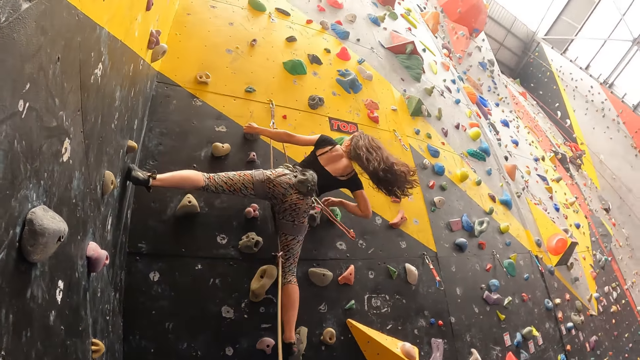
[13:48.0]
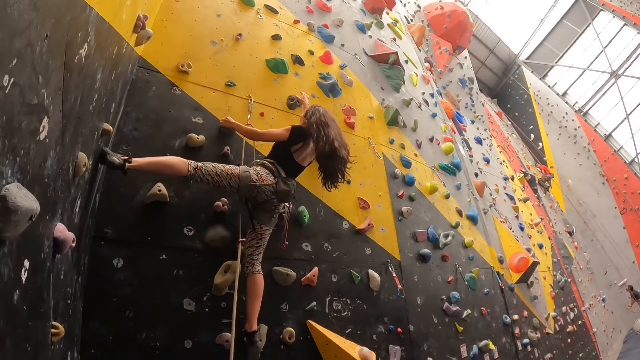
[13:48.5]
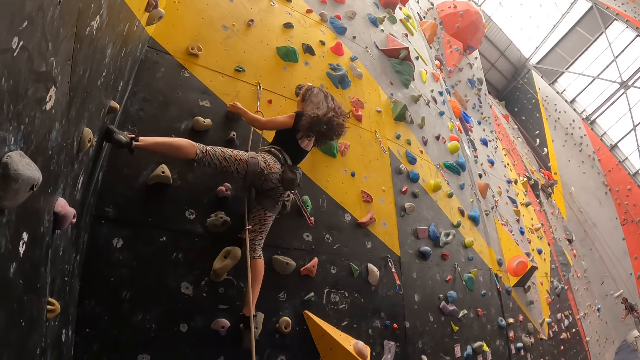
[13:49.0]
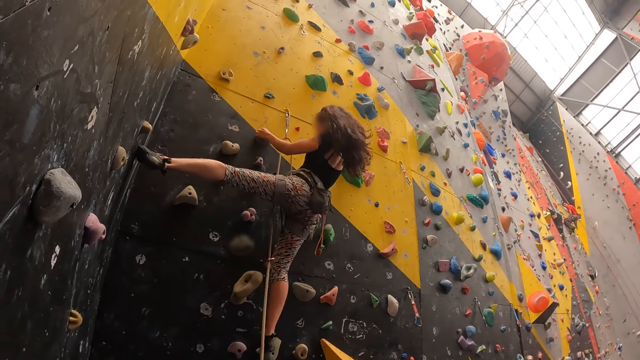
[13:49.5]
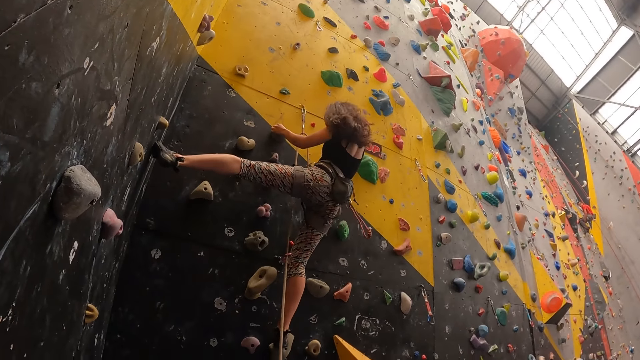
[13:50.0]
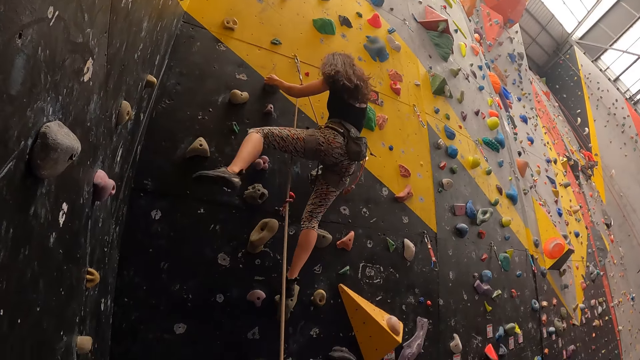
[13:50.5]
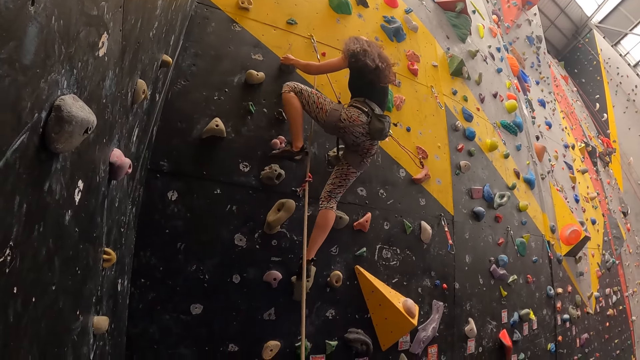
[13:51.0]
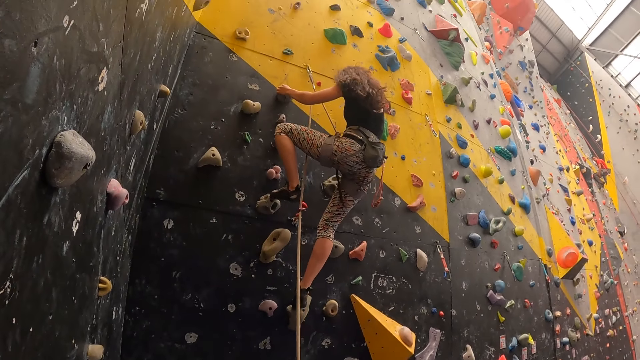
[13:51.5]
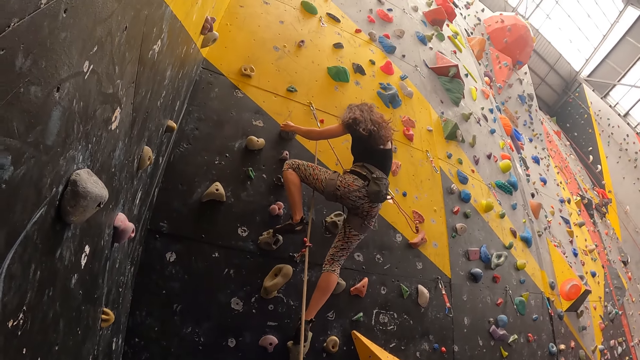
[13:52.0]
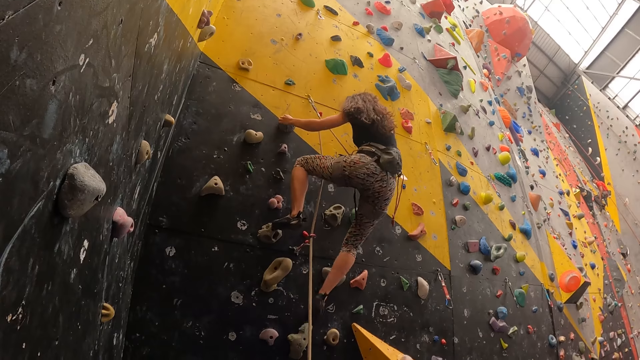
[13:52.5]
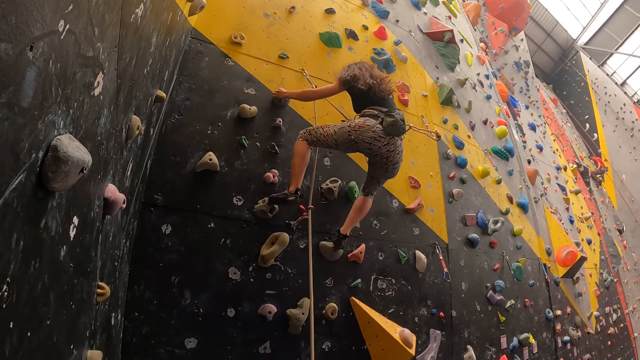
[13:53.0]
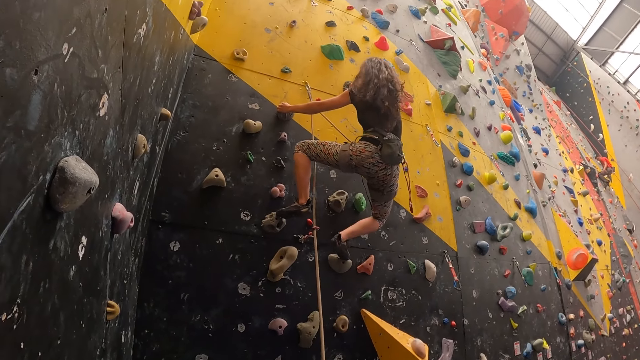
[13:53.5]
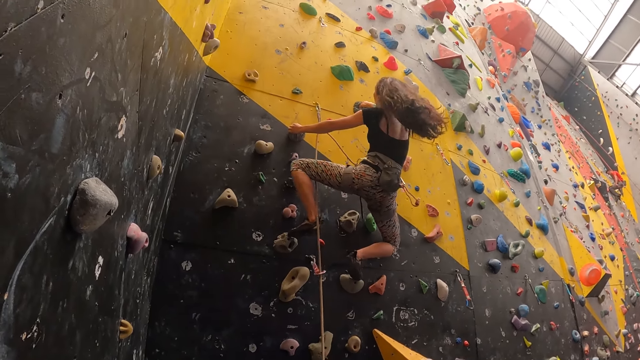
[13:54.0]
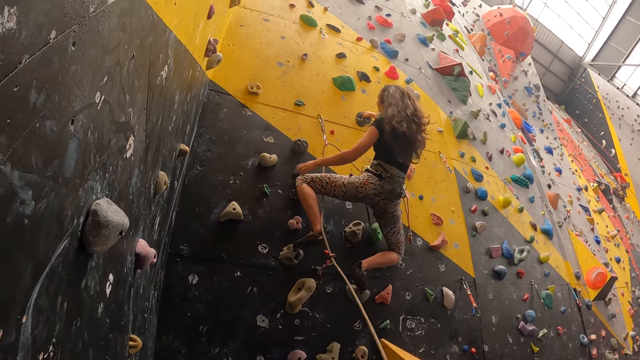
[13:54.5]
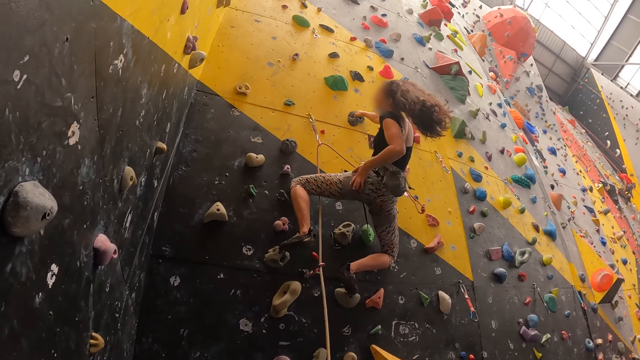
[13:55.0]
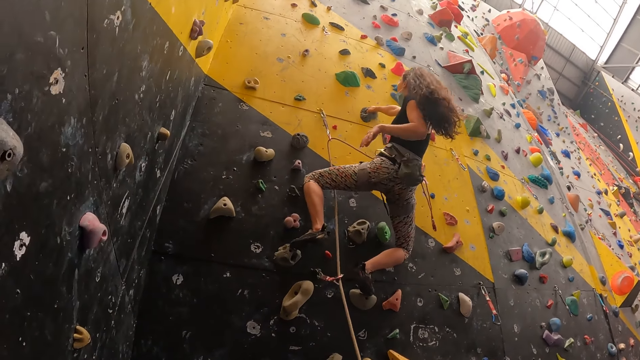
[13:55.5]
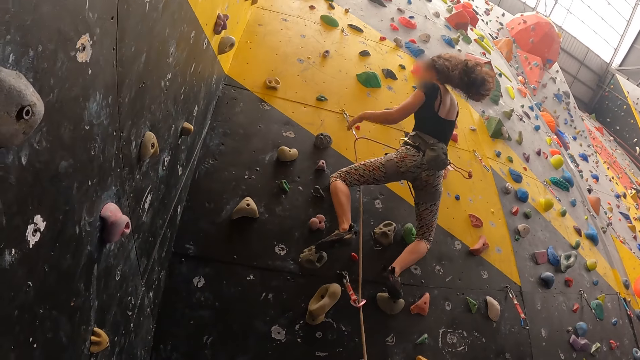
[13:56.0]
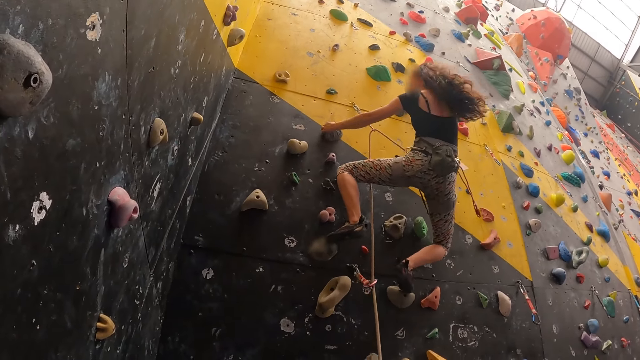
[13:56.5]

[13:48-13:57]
A lady climbs a wall. The camera wearer looks around.

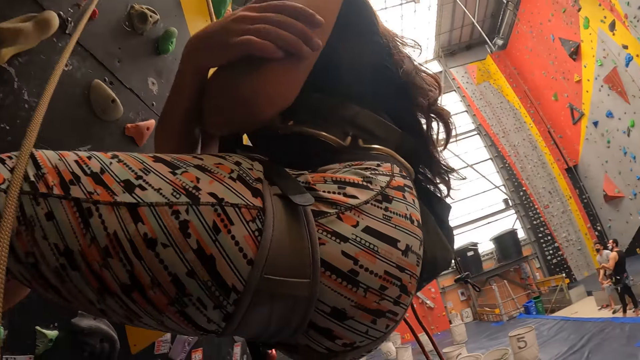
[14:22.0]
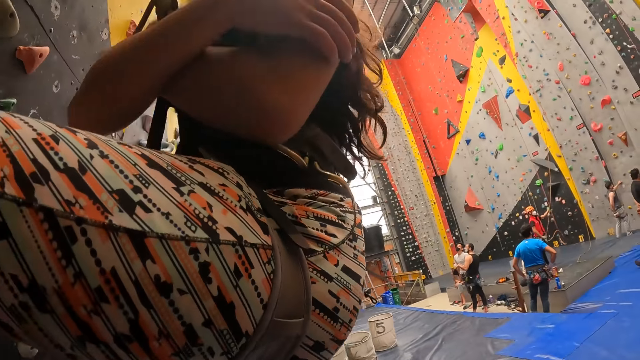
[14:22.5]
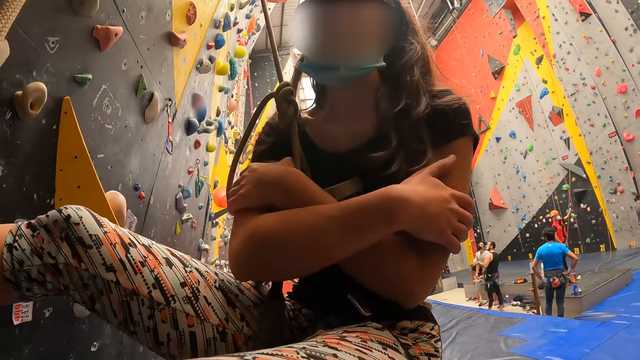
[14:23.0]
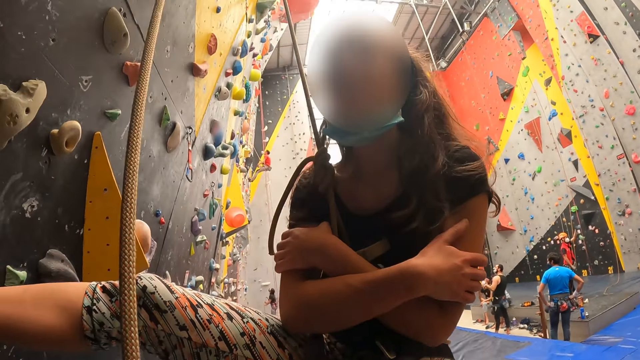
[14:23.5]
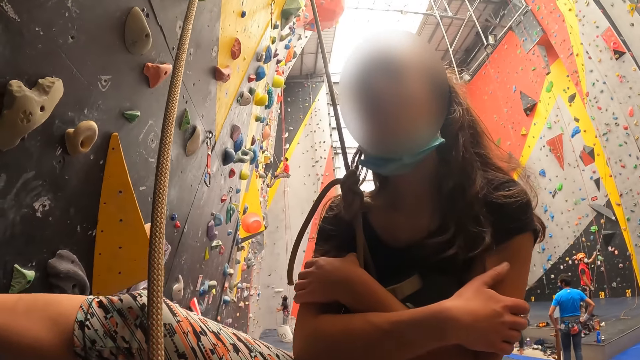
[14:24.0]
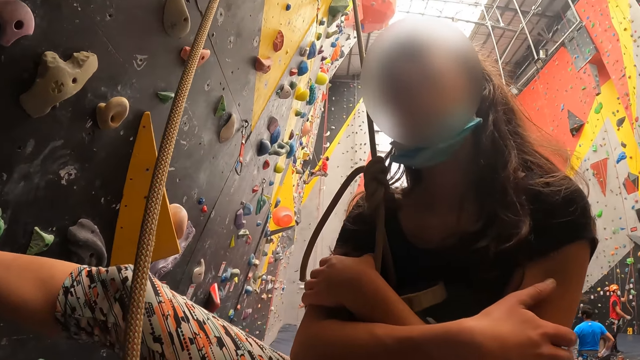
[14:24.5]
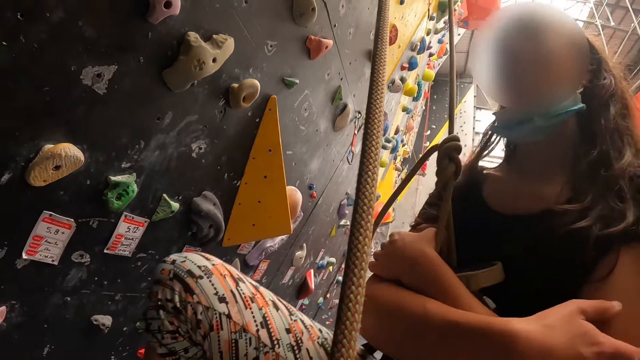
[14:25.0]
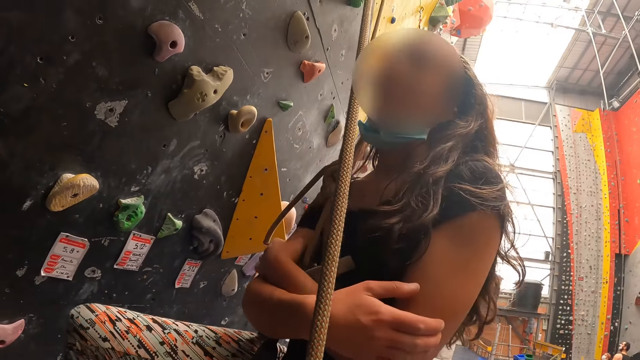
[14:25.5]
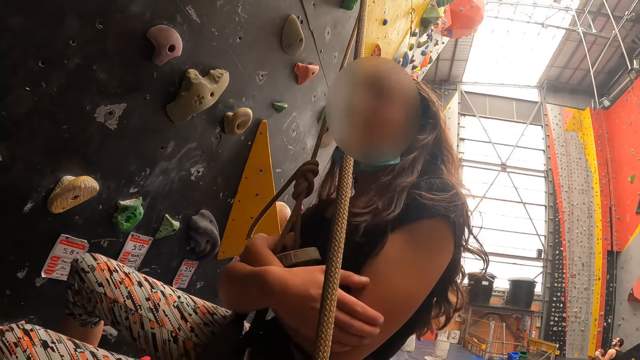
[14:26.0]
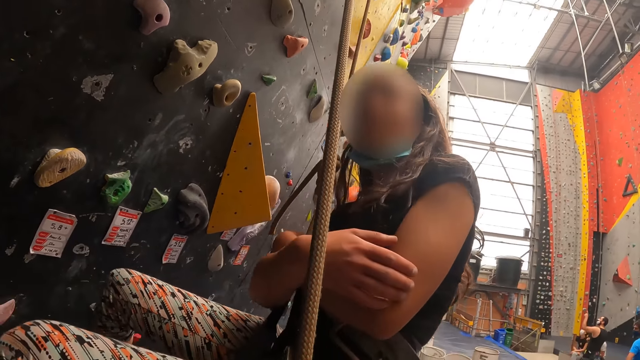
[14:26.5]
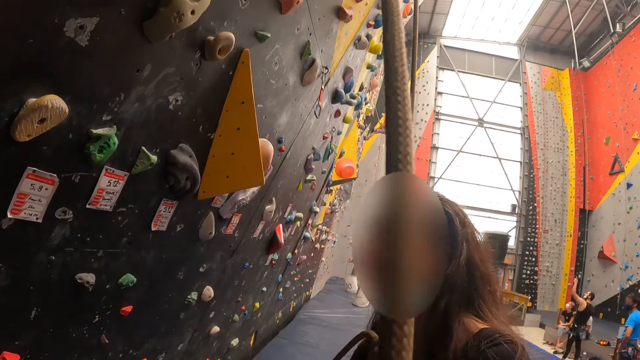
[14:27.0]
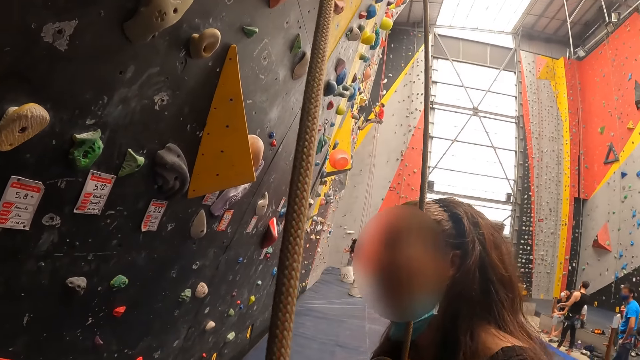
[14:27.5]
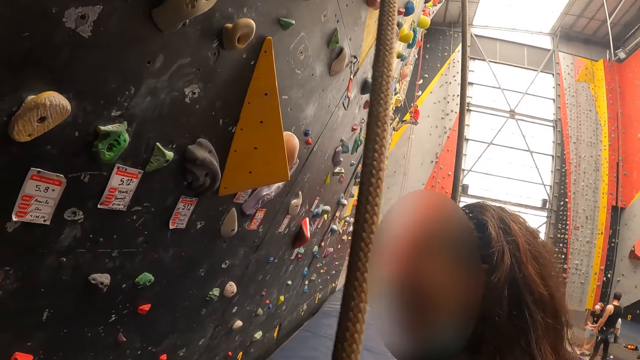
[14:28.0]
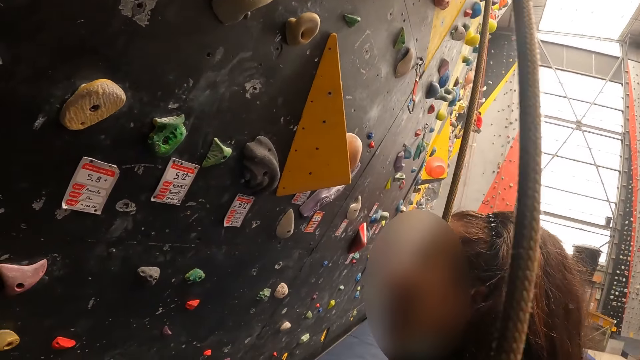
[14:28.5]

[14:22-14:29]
The camera wearer converses with a person.

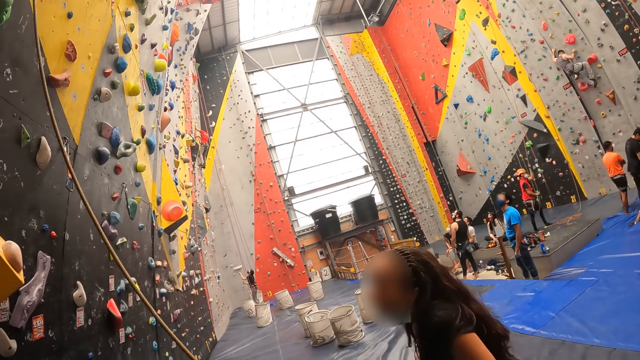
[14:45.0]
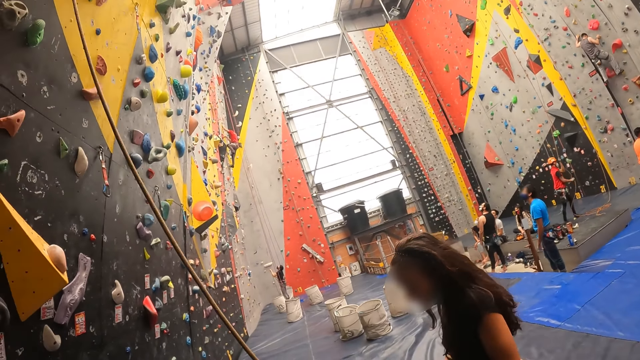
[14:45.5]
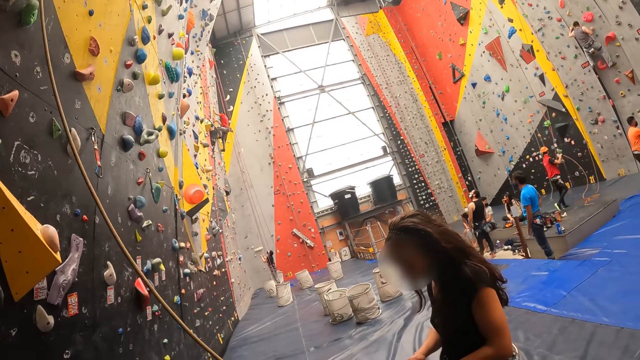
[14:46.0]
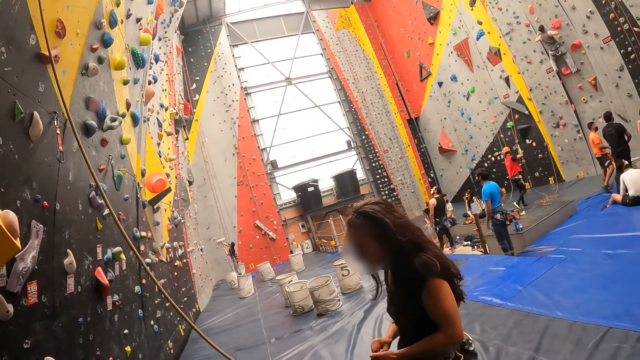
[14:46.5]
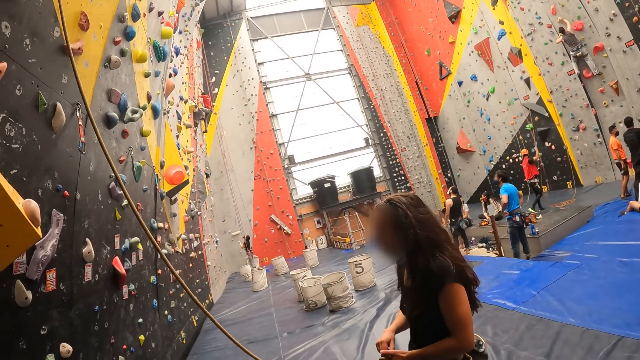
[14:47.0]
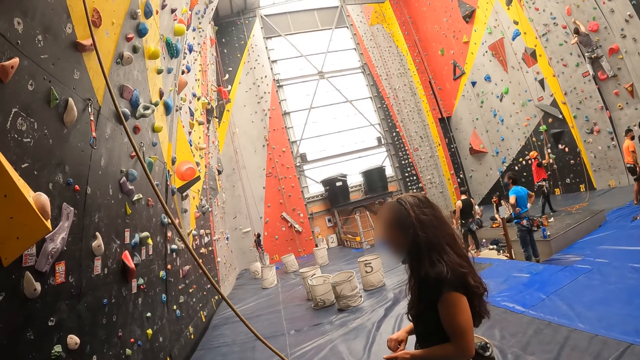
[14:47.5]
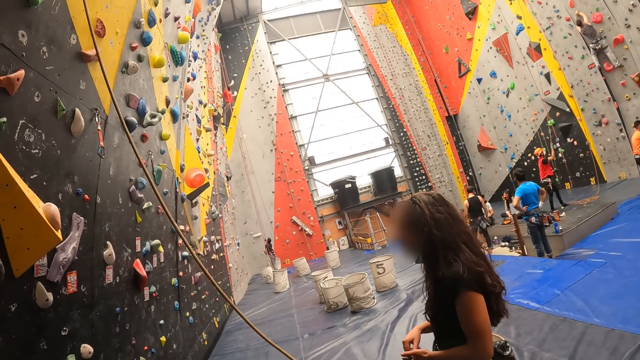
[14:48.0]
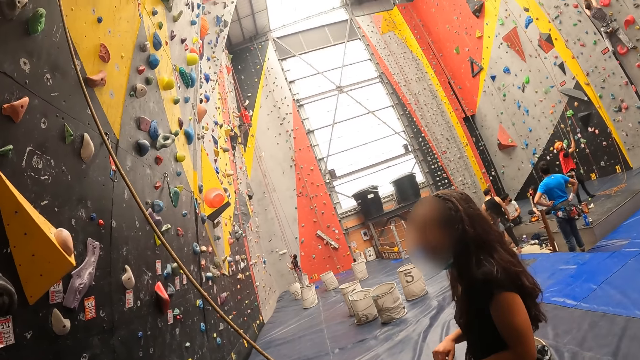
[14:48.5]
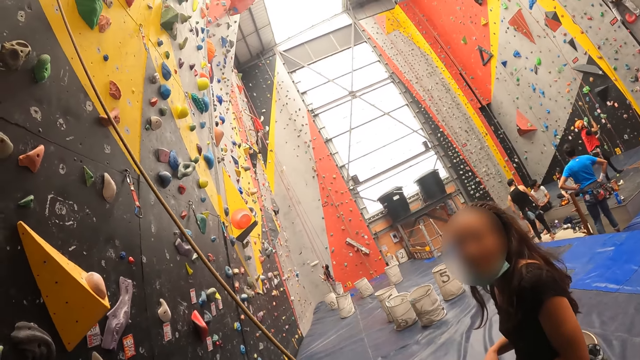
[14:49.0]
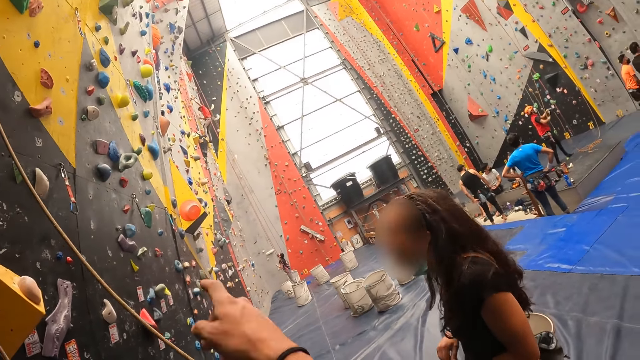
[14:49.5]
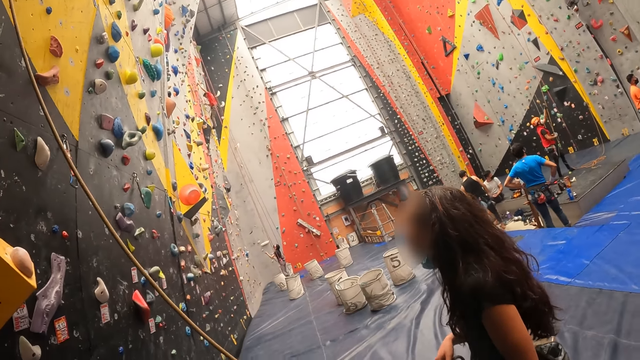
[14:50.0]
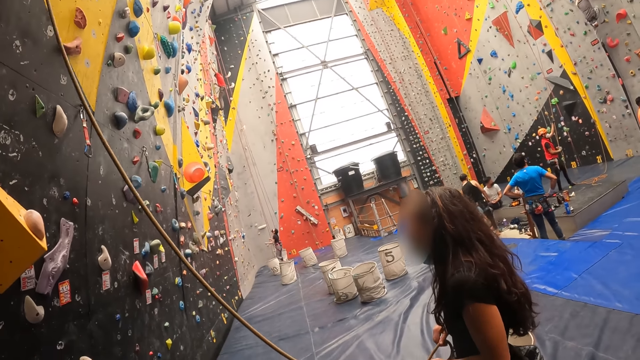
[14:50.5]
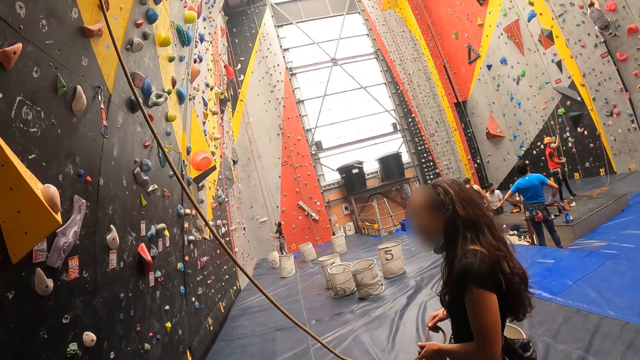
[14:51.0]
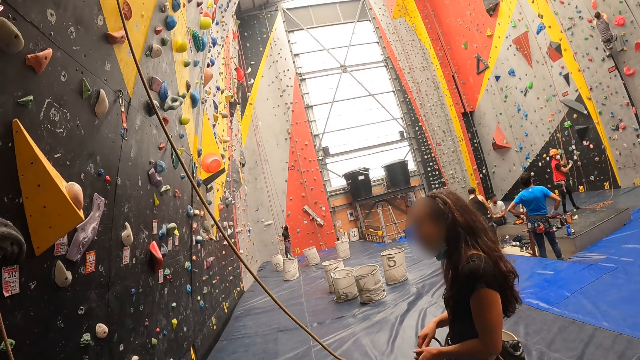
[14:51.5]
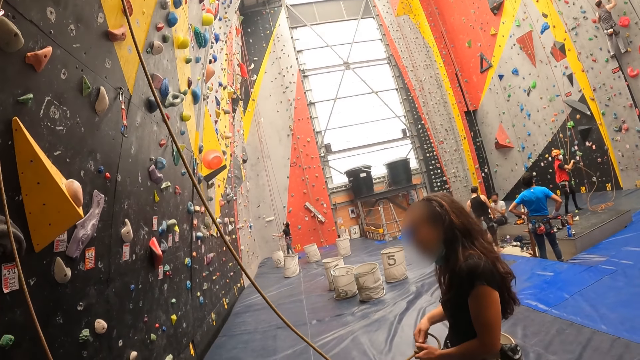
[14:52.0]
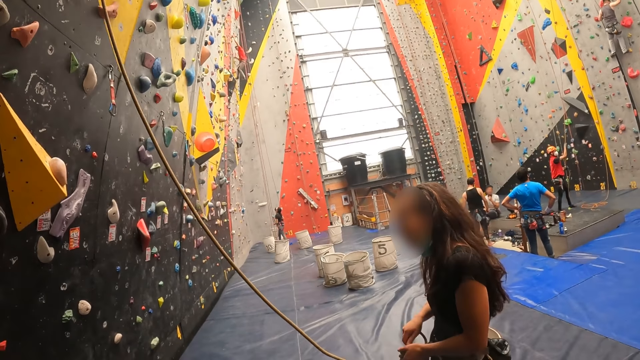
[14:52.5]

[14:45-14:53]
A person unties a rope.
